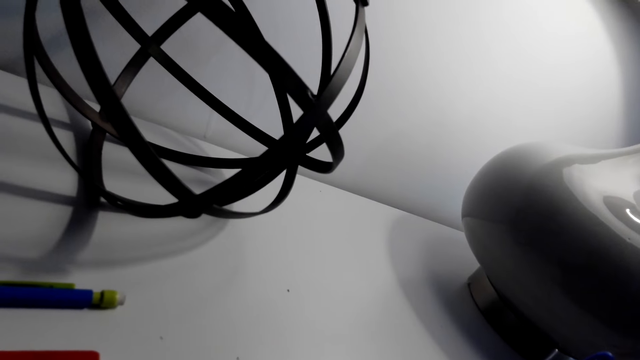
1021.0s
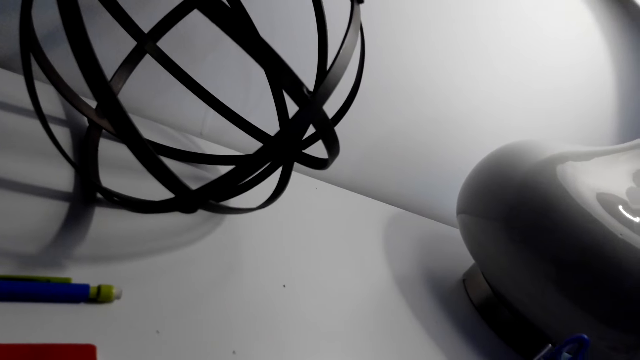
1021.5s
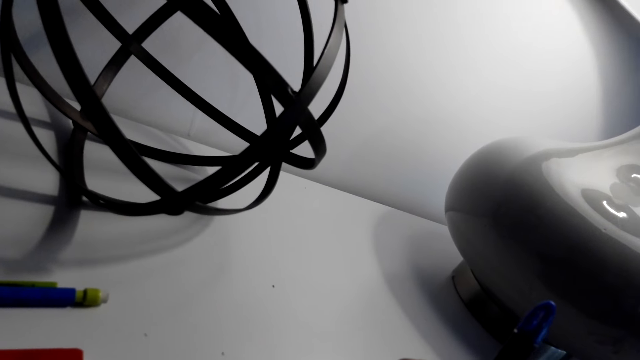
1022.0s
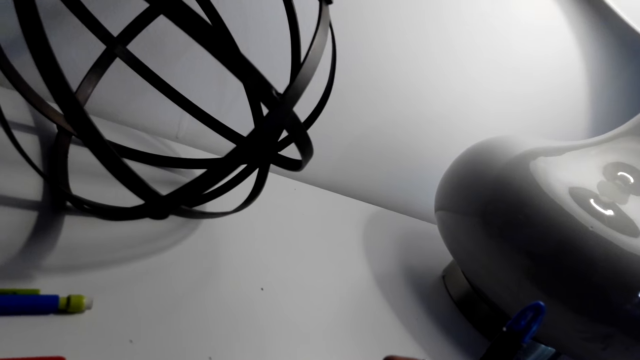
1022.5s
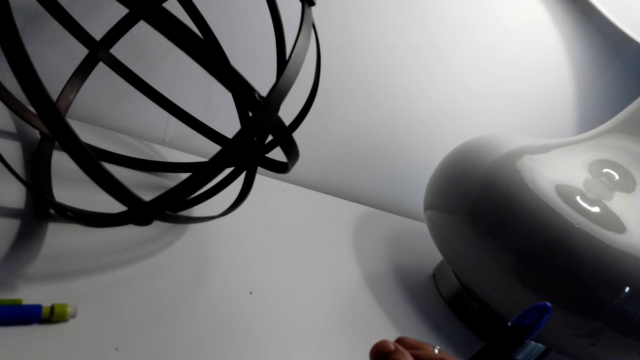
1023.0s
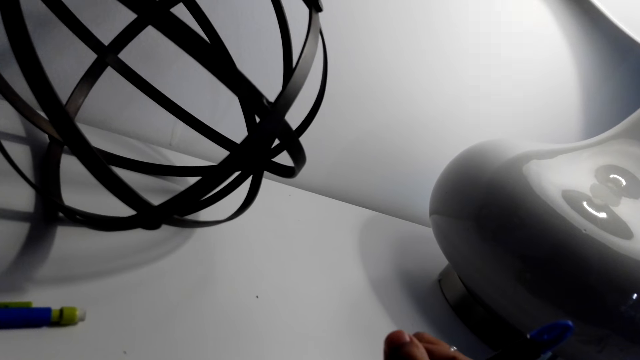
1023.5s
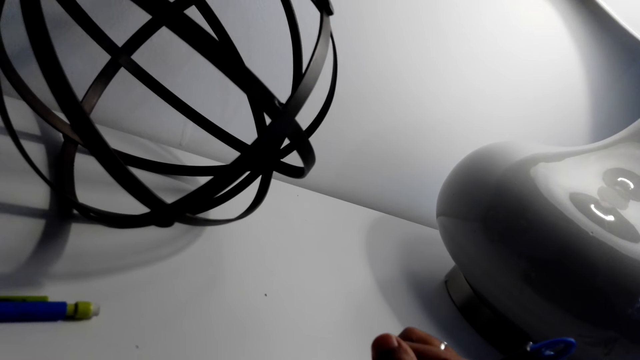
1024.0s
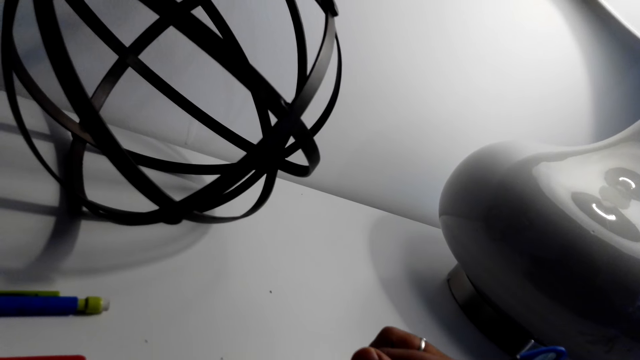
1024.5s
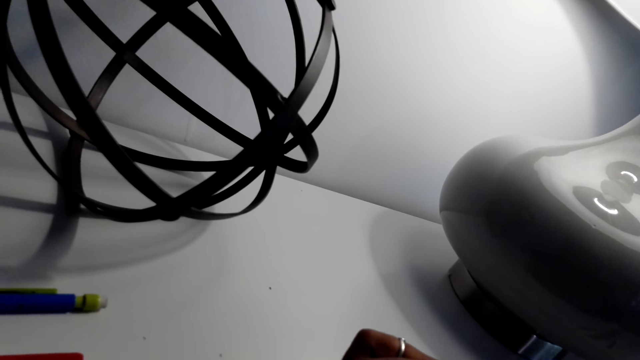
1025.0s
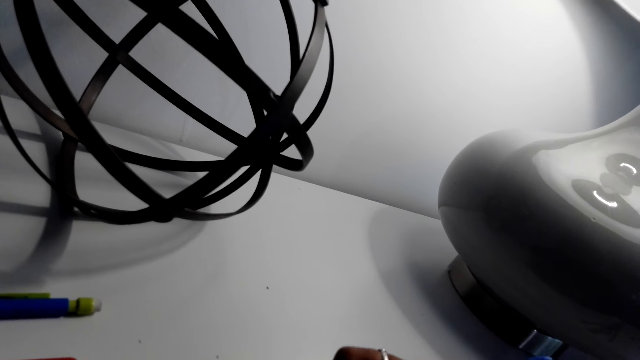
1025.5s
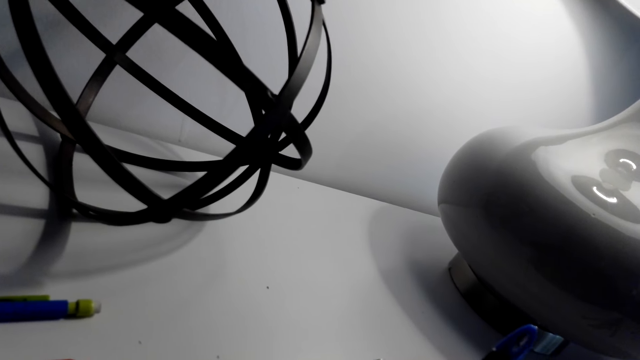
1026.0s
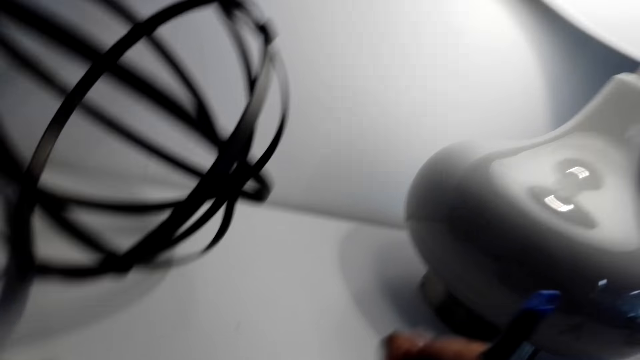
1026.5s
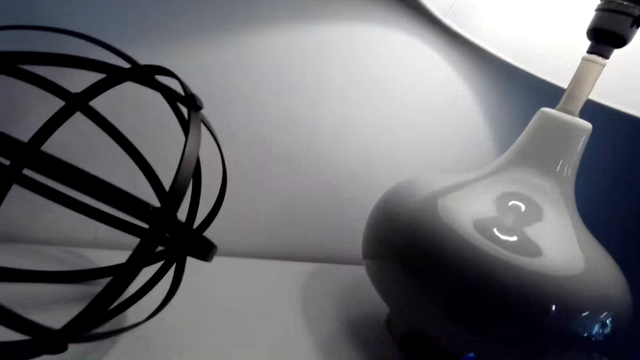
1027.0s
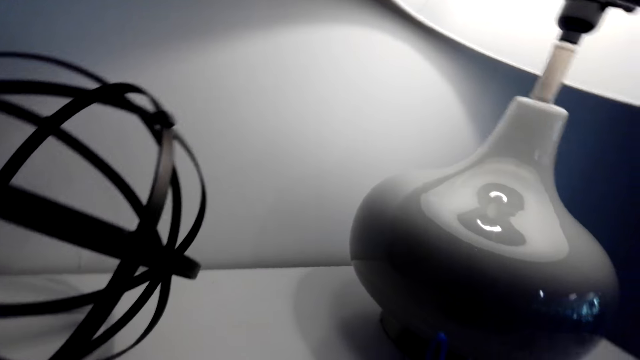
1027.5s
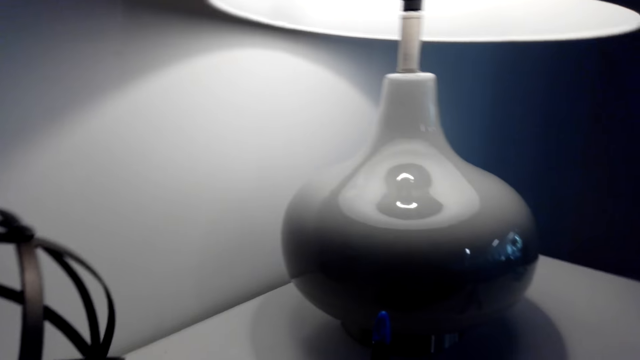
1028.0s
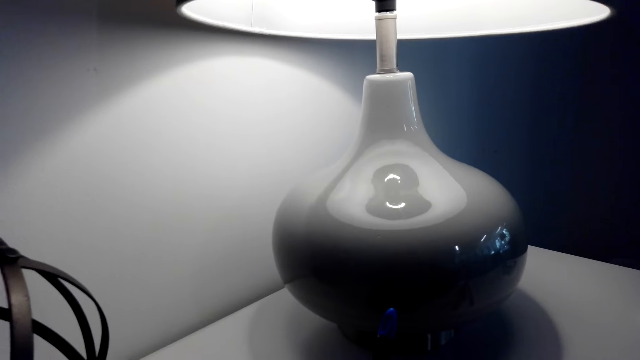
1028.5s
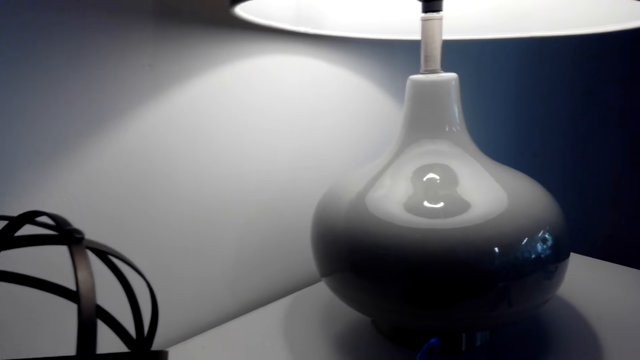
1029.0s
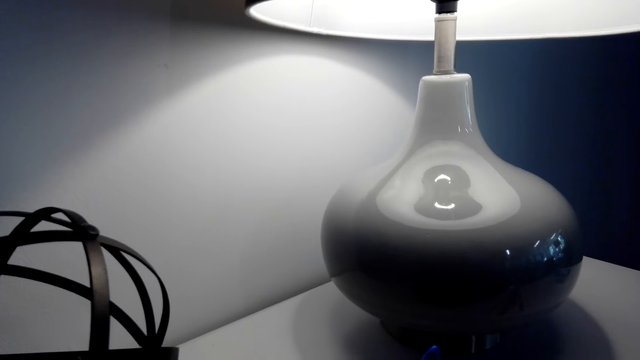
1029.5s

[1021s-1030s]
The camera wearer writes on the book. They draw on a piece of paper.

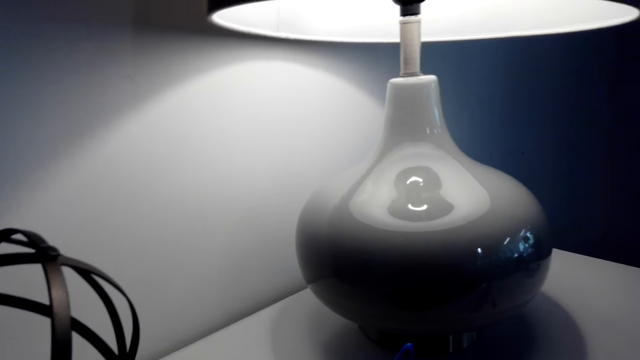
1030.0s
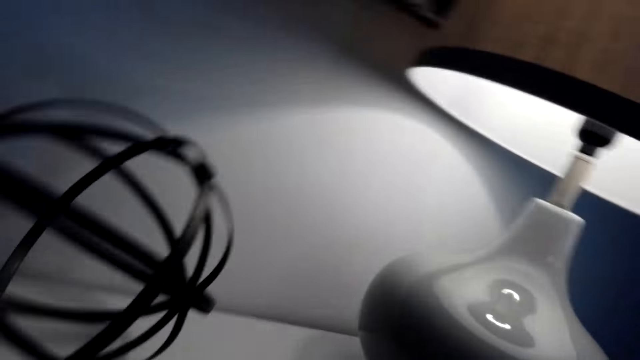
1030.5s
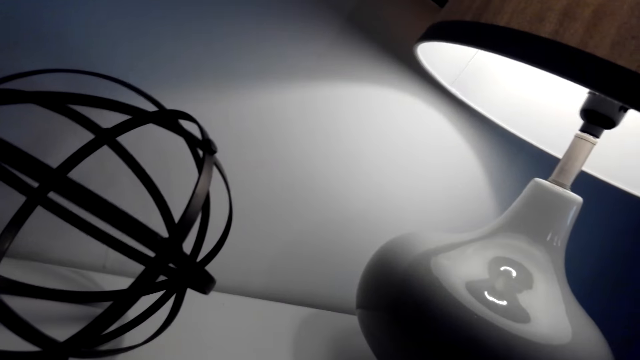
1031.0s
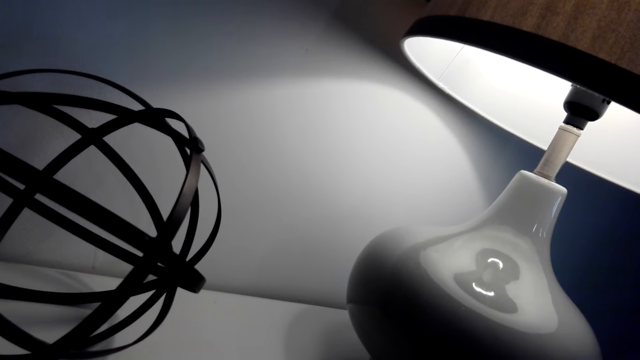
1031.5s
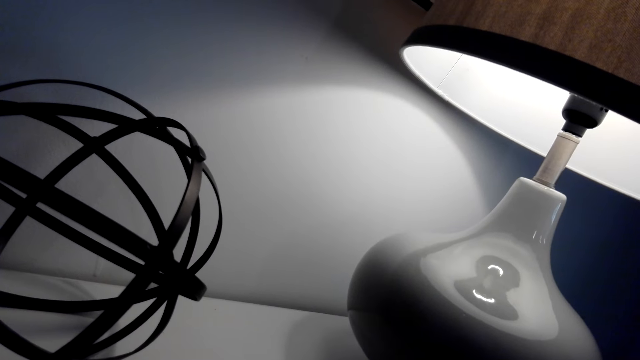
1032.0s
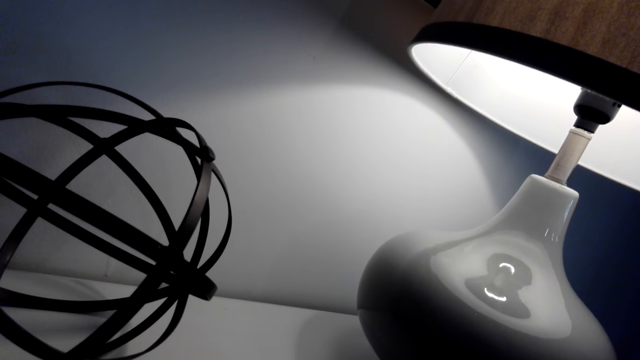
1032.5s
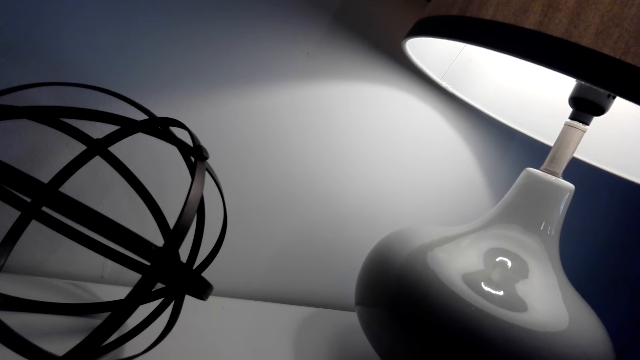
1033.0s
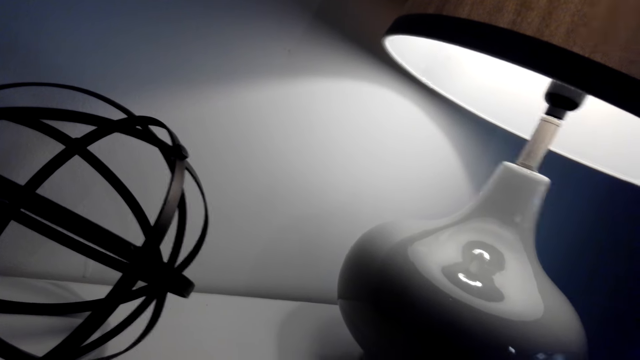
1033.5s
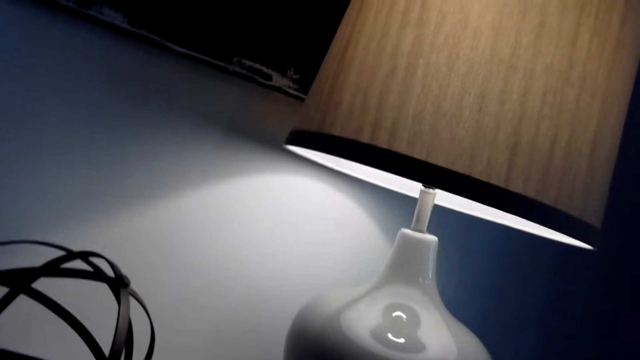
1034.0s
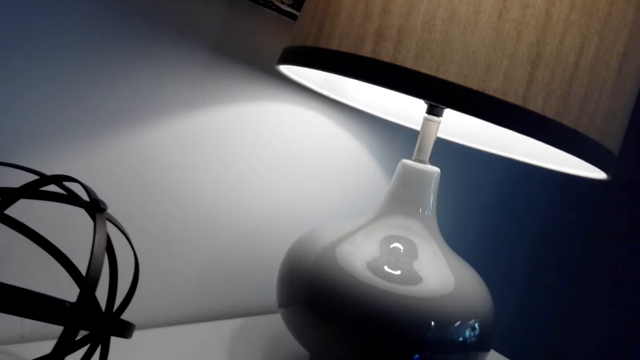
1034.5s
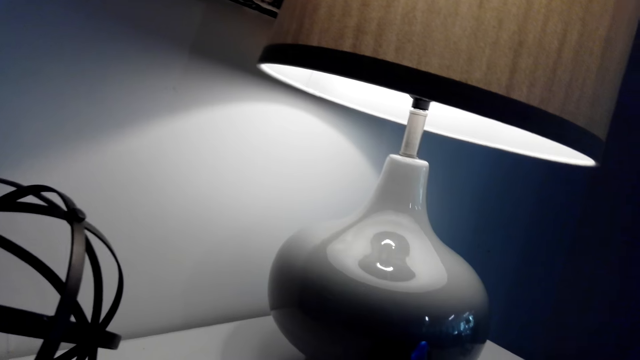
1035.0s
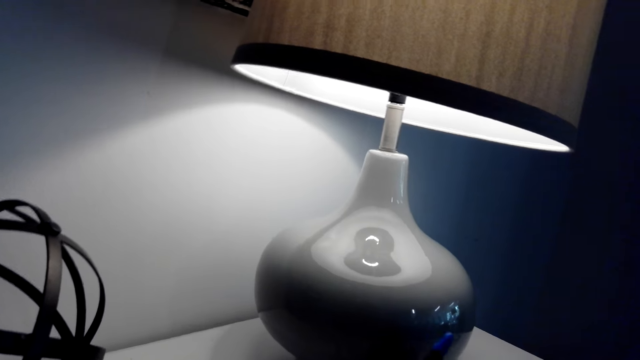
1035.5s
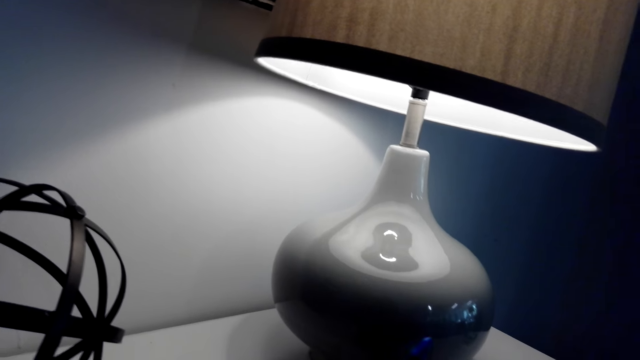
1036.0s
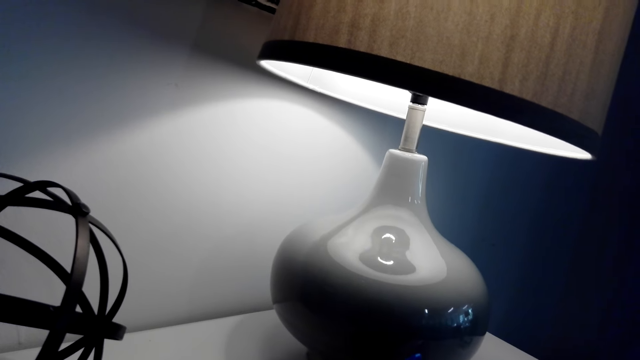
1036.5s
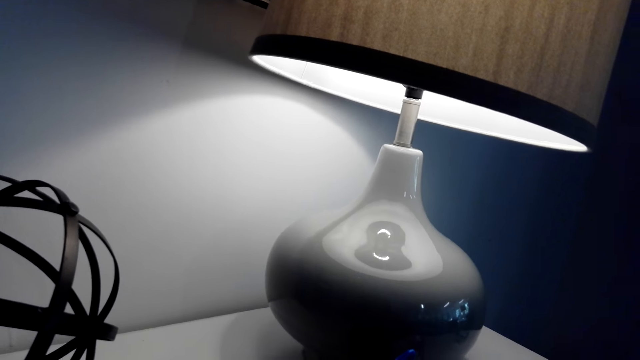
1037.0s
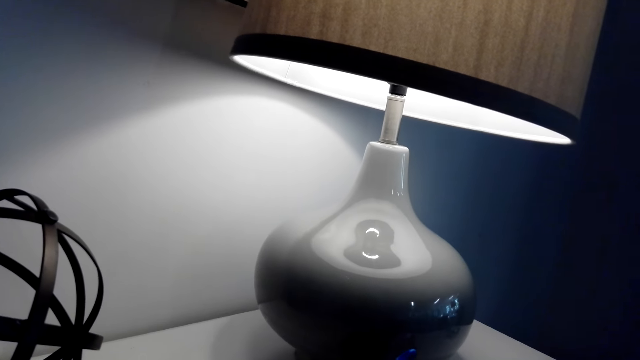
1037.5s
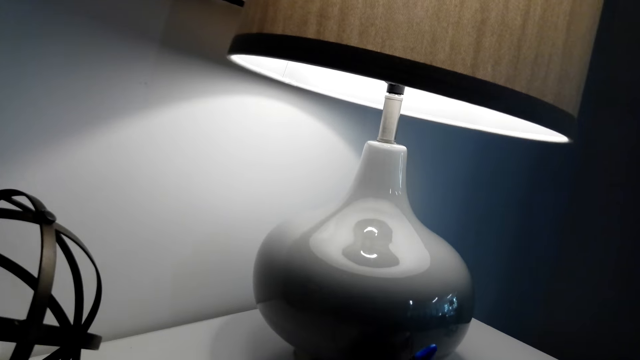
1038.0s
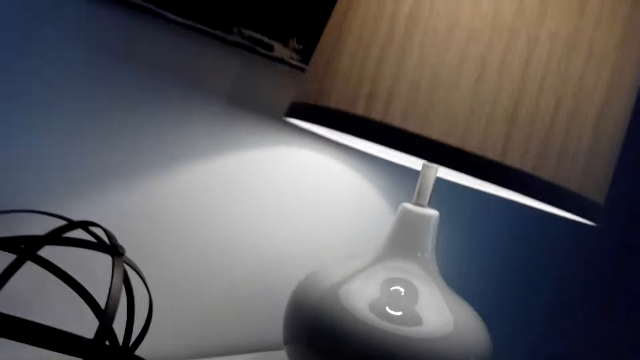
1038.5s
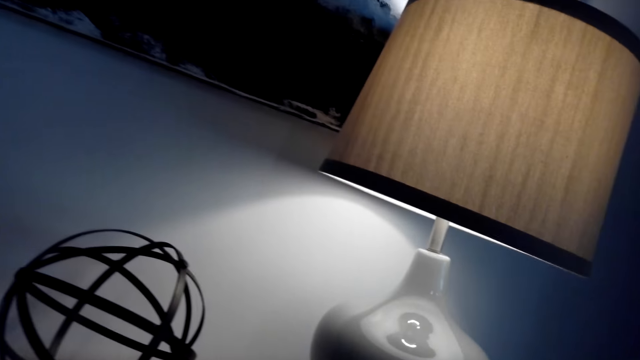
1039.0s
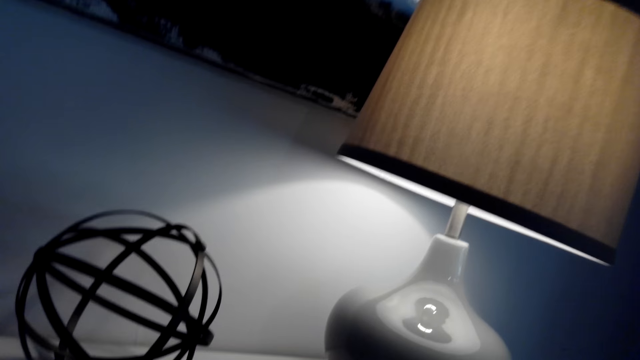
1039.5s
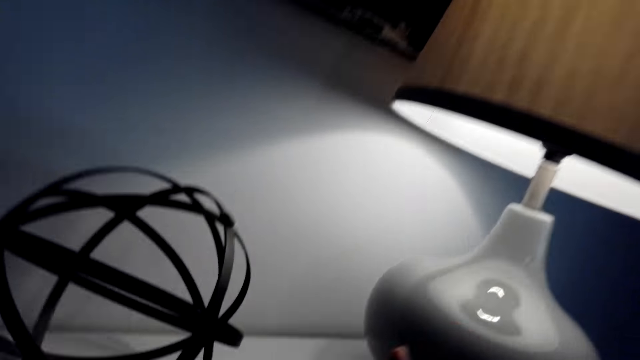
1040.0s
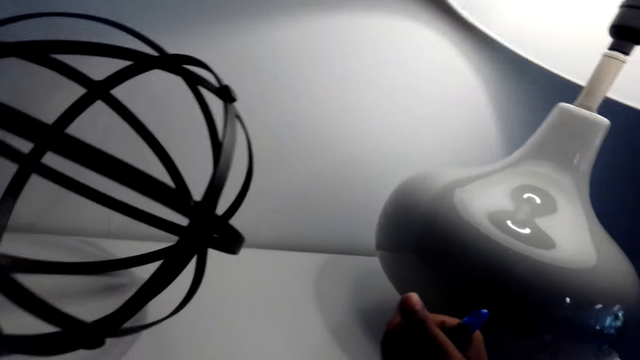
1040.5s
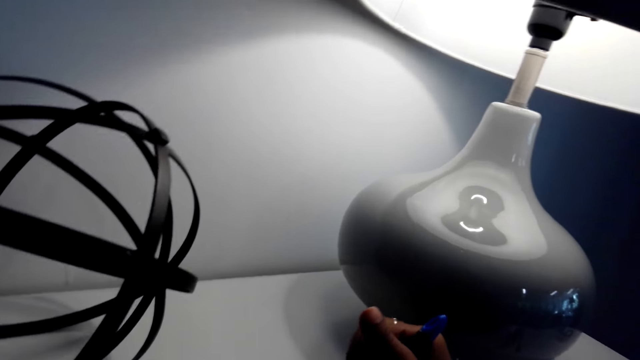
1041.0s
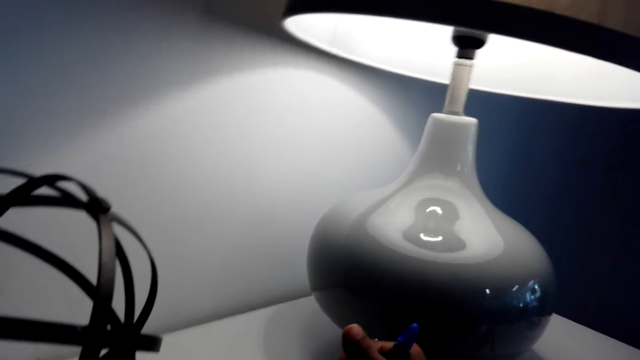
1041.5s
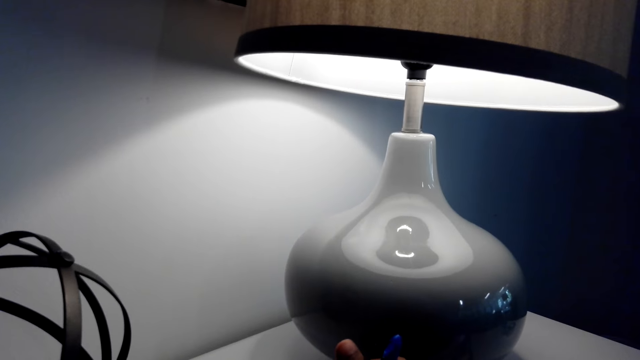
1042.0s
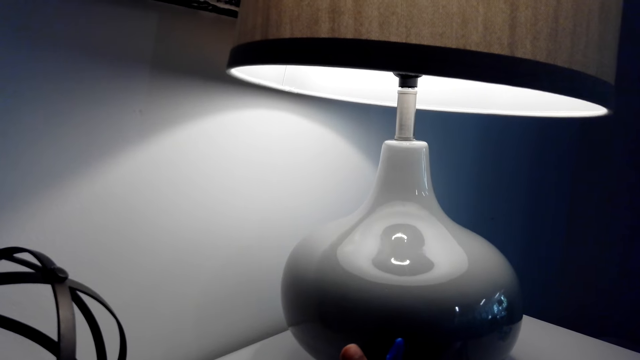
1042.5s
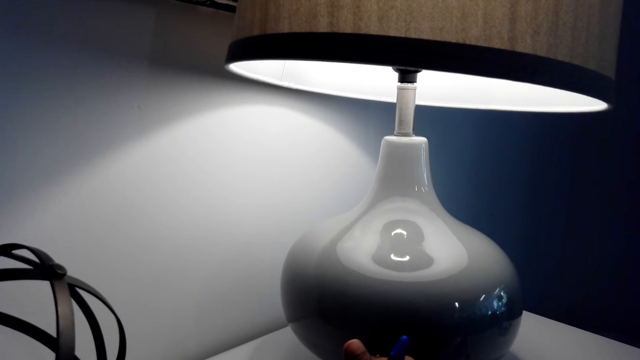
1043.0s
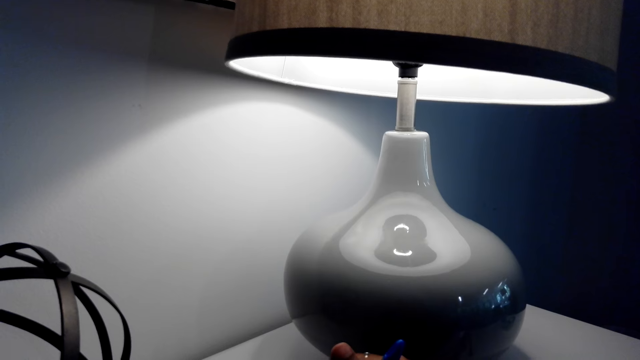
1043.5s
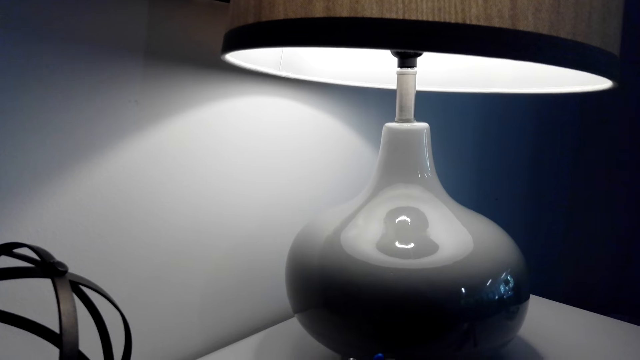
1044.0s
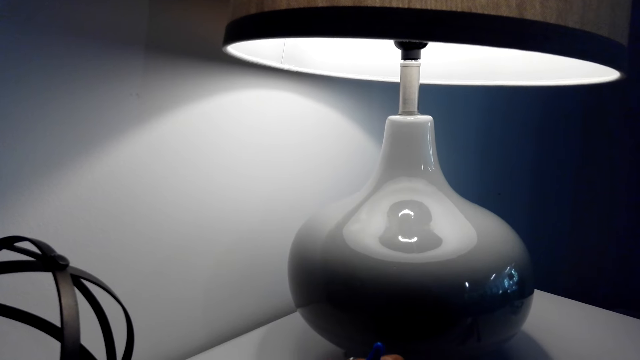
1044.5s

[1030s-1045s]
The camera wearer looks around. They draw on a piece of paper.
